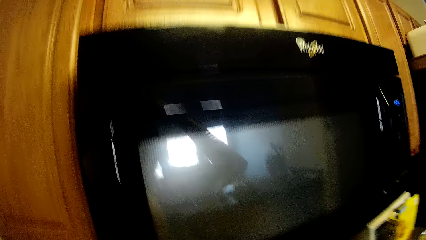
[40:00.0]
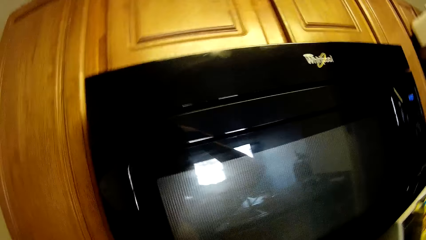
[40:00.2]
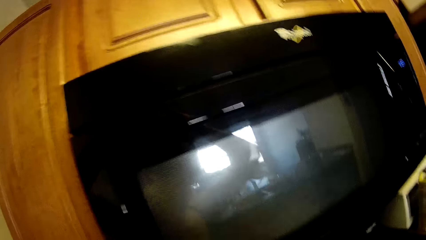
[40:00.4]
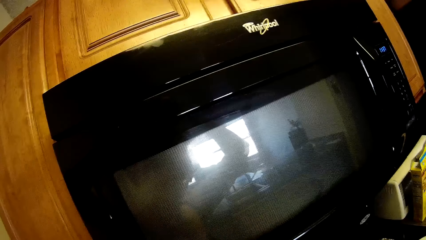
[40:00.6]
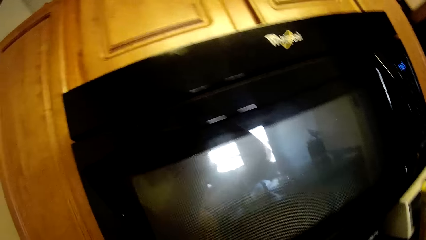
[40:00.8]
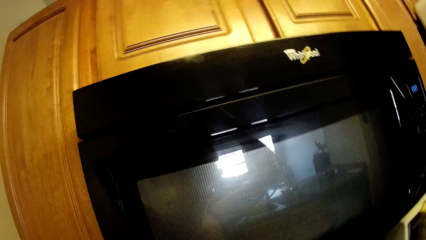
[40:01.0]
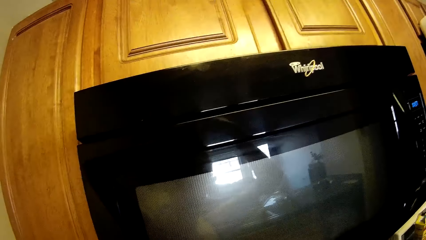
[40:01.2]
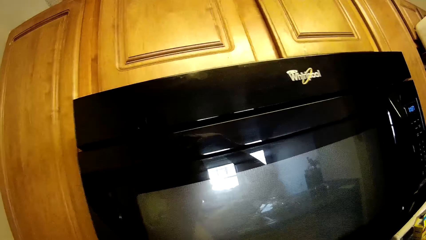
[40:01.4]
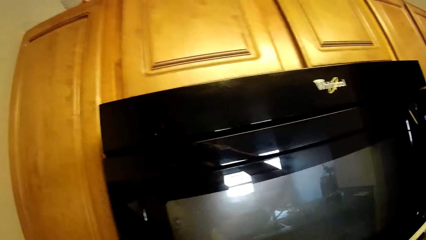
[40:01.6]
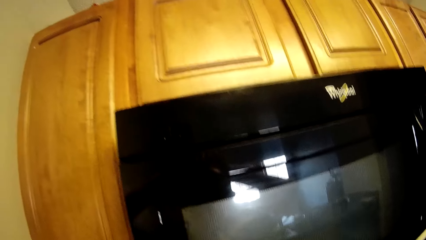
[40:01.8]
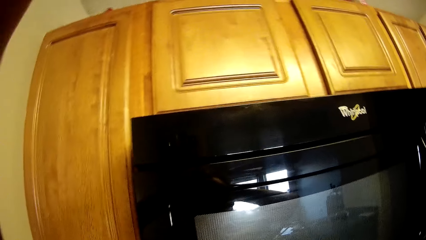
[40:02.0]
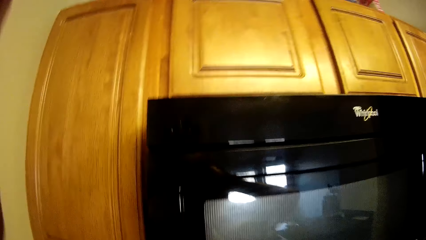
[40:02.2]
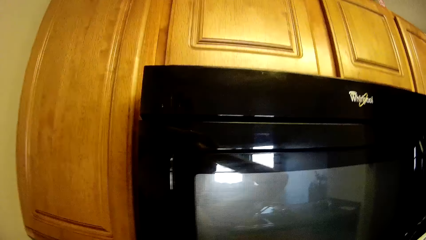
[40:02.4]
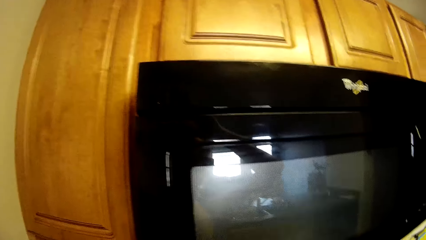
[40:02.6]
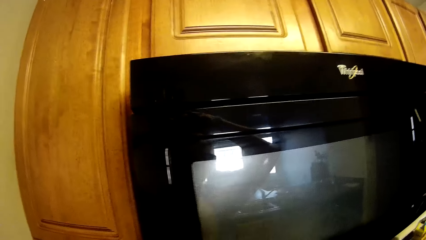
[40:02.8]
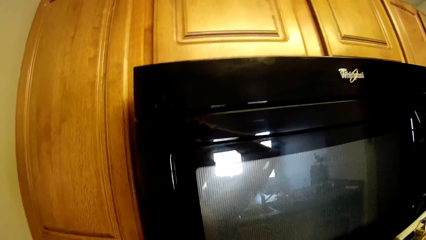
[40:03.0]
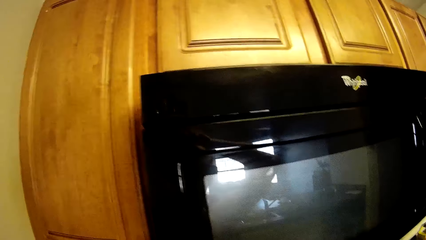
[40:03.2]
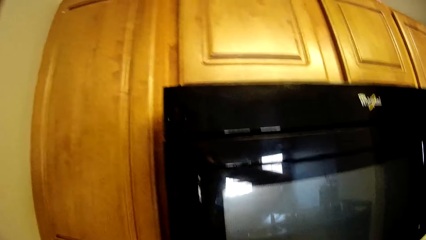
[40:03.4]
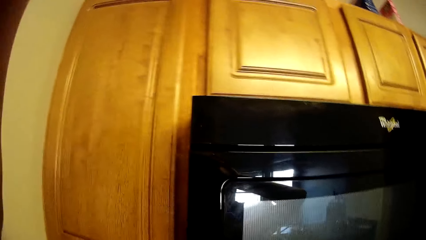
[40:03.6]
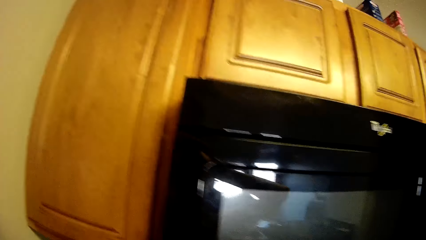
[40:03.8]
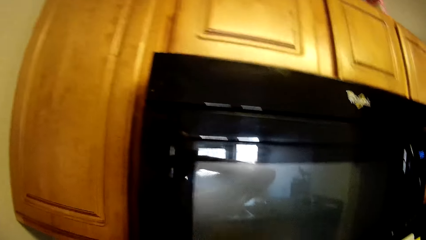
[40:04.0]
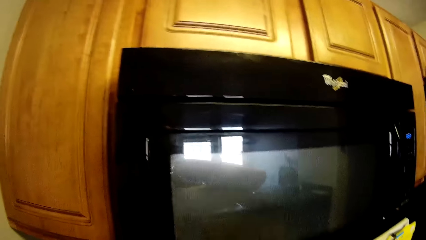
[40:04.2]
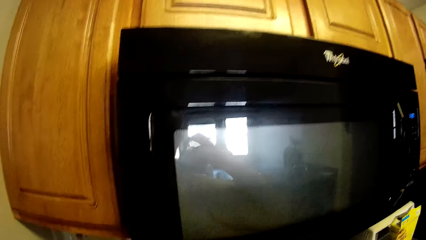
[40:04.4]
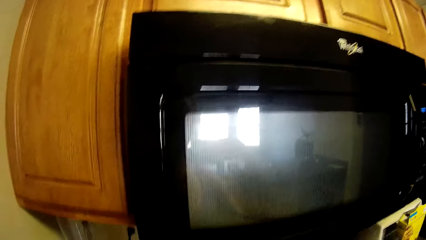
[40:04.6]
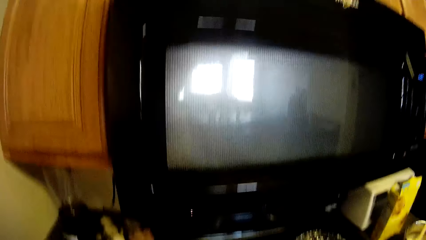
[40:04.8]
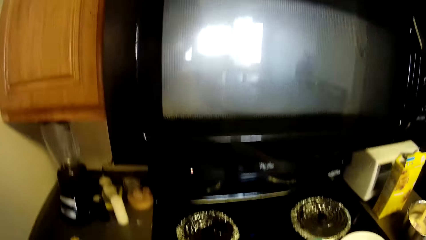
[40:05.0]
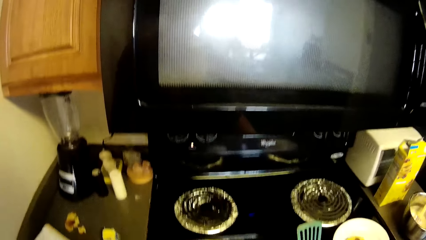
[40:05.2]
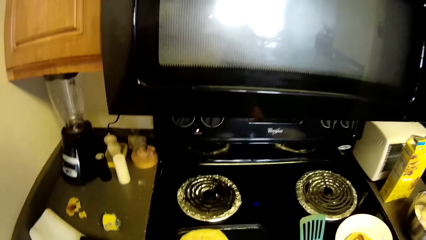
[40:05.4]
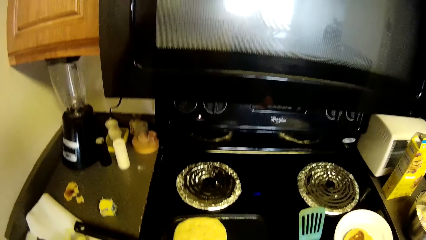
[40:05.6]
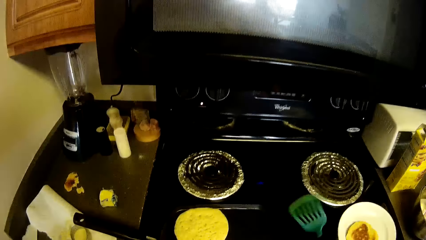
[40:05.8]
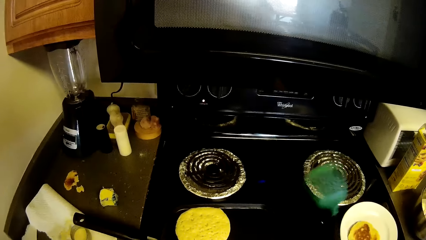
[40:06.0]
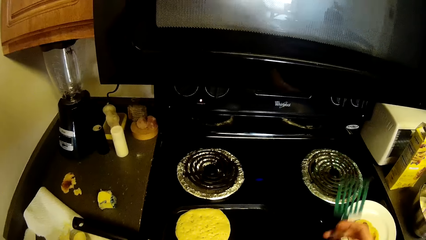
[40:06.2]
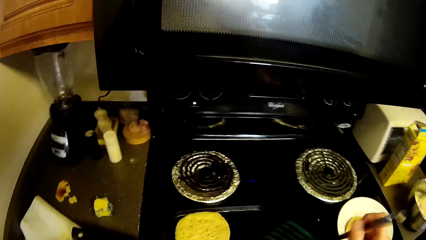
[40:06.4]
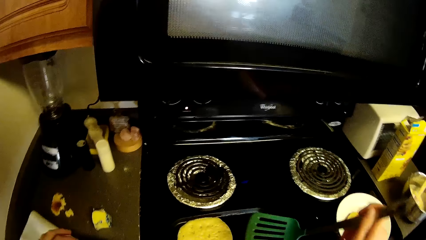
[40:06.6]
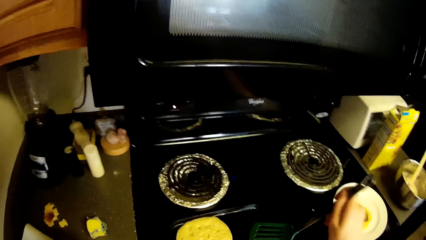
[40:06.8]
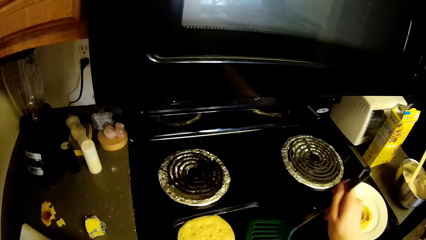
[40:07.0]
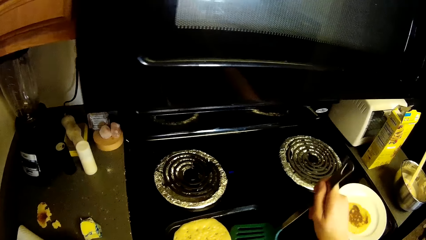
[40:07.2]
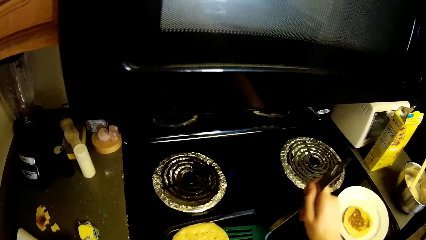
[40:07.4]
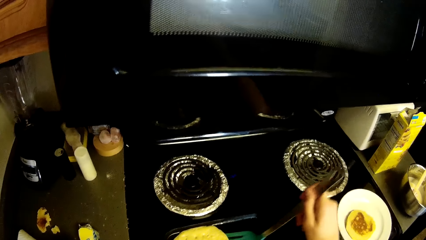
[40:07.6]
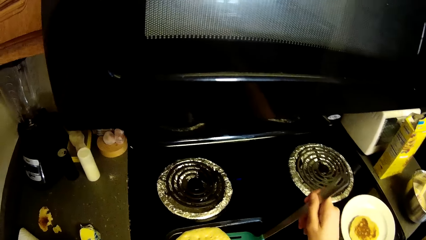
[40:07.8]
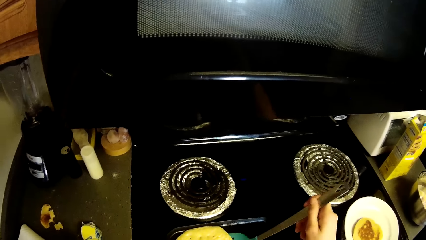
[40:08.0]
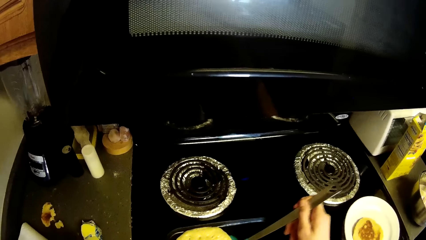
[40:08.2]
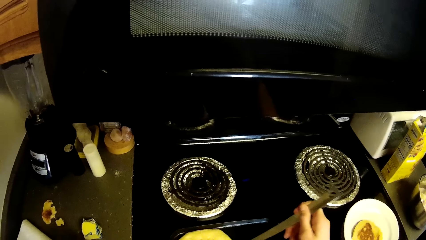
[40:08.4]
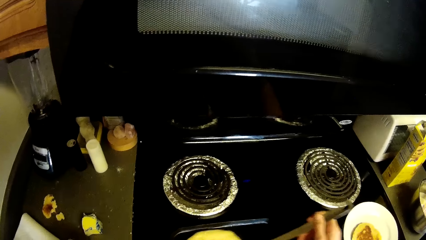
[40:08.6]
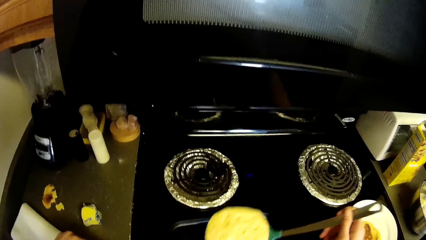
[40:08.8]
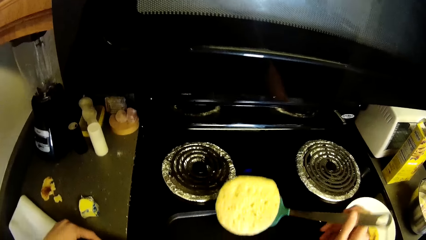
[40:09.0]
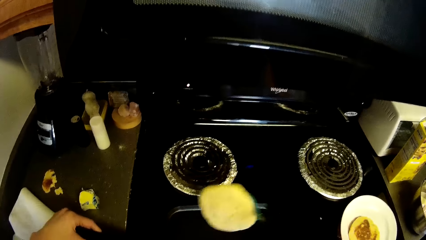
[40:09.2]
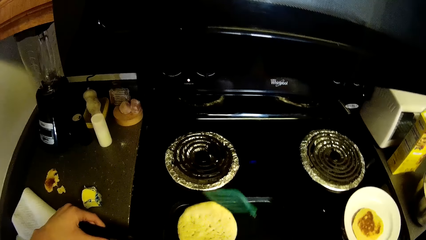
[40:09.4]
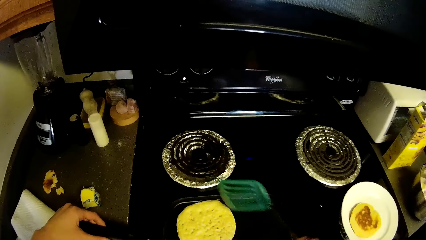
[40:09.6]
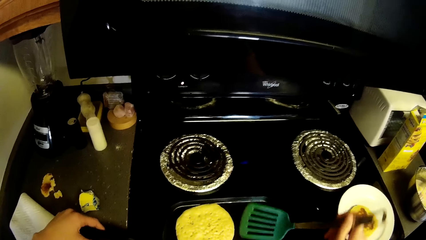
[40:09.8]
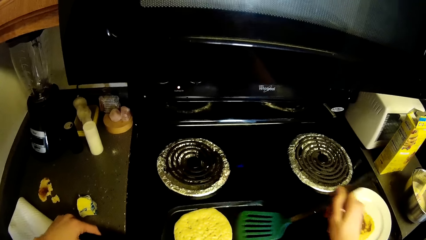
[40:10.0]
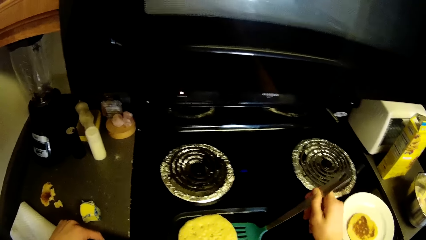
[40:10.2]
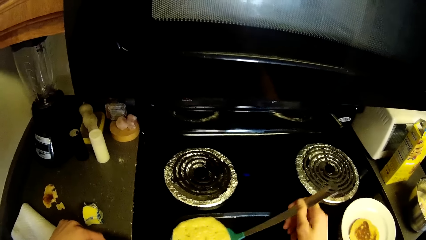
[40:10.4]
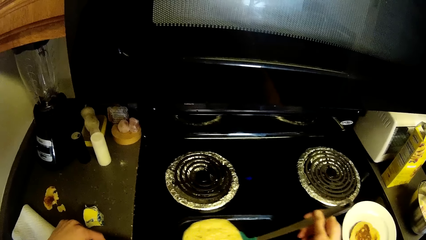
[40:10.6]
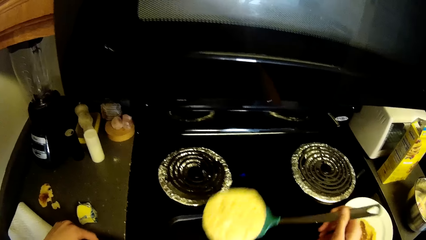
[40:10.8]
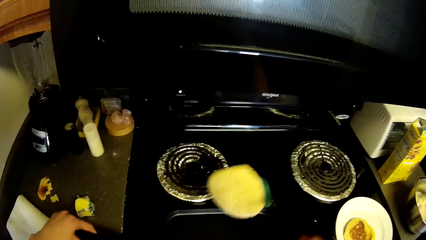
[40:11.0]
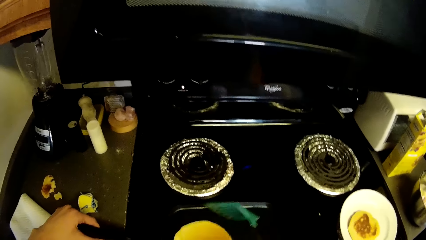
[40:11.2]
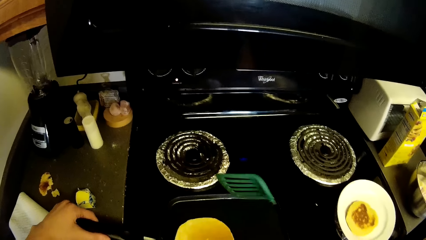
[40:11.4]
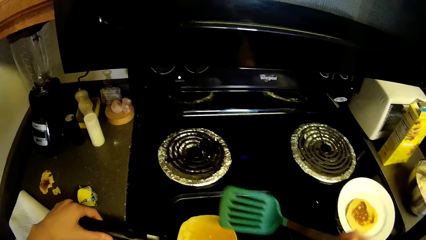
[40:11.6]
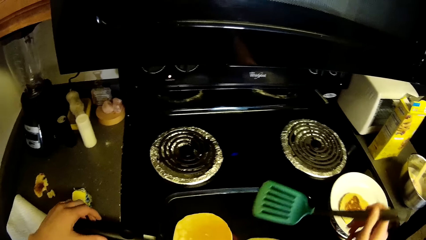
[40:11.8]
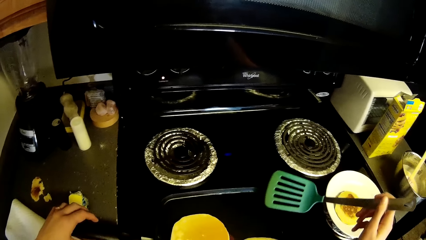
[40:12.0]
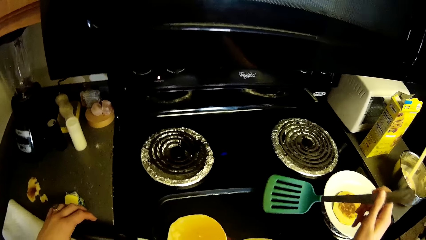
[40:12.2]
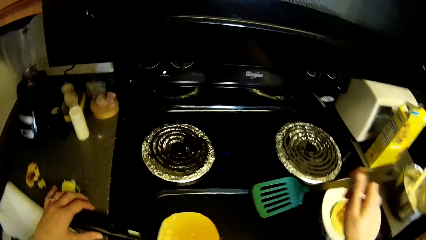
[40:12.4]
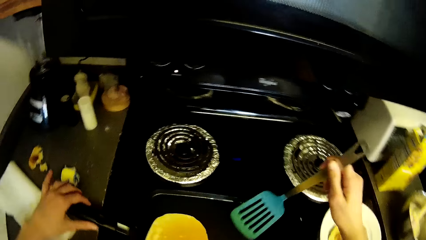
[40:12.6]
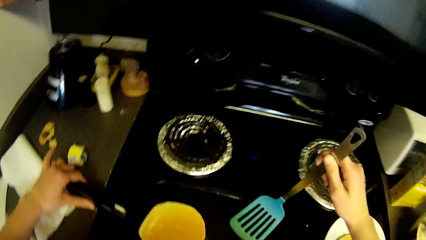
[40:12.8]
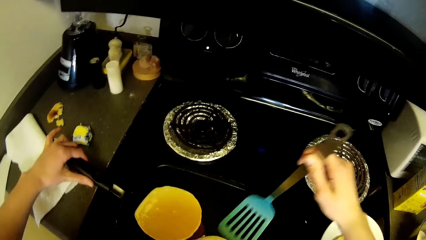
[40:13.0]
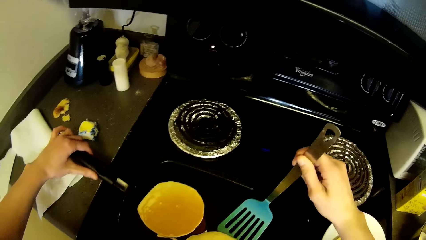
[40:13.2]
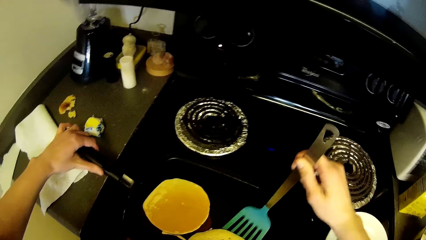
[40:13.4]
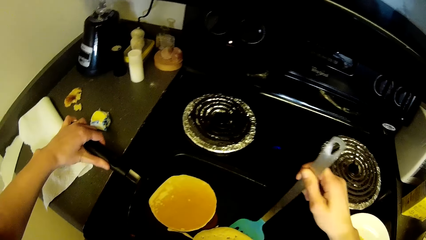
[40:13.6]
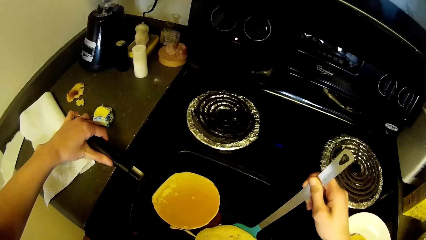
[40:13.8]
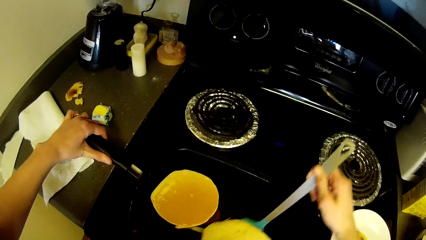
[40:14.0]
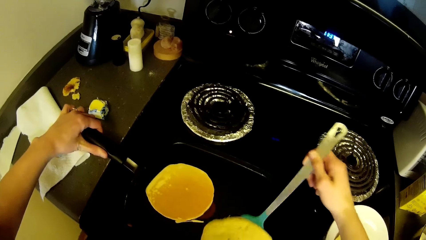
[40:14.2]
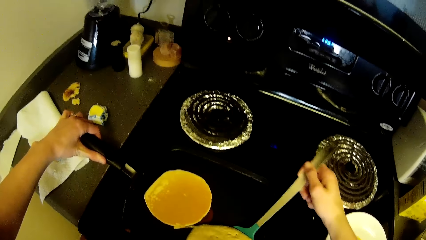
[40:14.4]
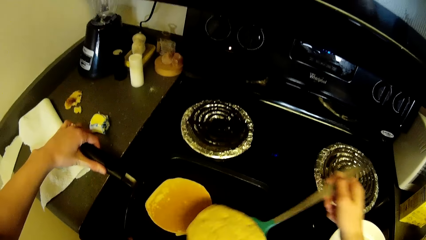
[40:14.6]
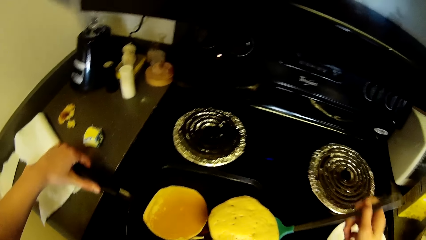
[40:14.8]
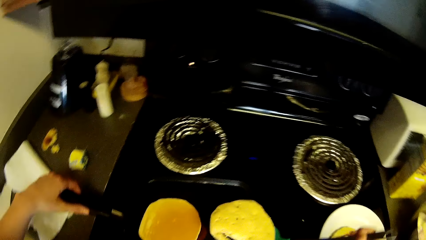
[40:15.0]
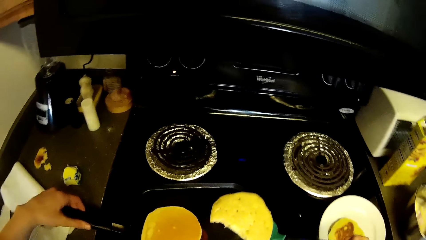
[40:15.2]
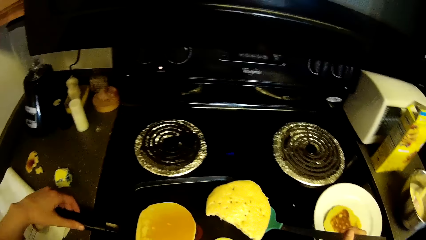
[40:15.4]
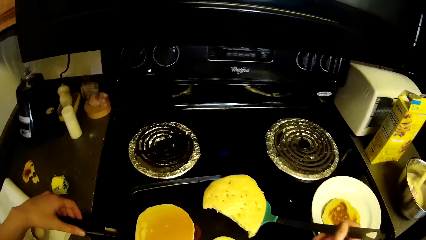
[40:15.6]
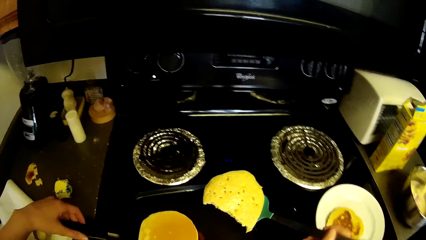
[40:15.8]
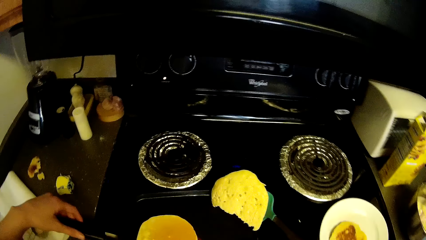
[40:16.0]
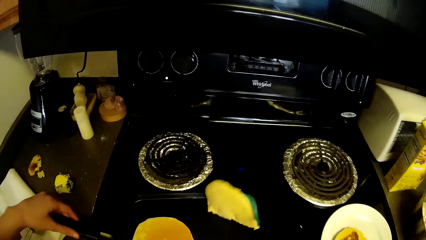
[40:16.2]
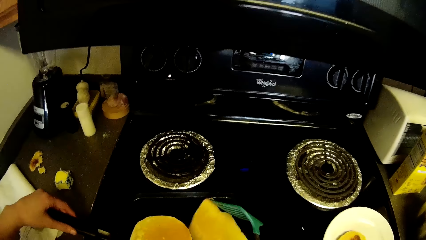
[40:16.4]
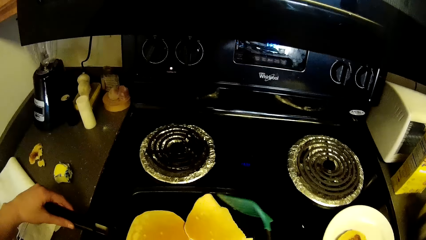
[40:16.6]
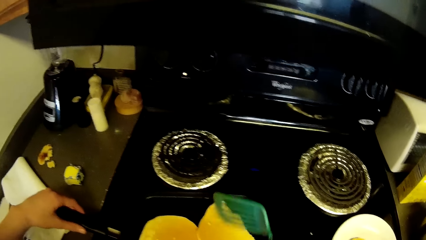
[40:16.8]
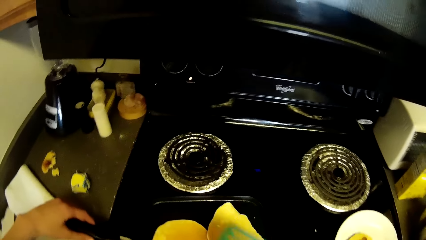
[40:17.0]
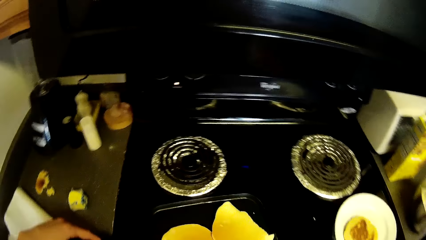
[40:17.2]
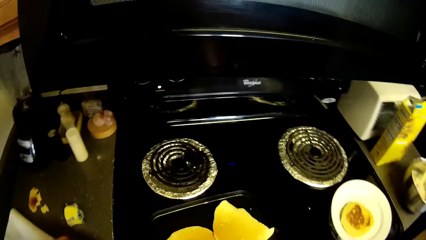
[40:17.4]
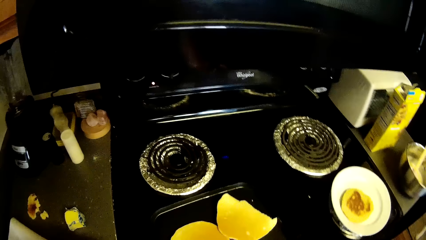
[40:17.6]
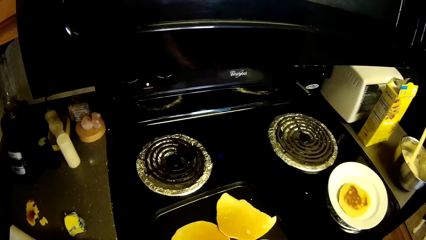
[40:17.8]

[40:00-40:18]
The camera wearer picks up a spatula from a gas cooker. They flip a pancake in a pan with the spatula. They flip the pancake in the pan with the spatula again.
